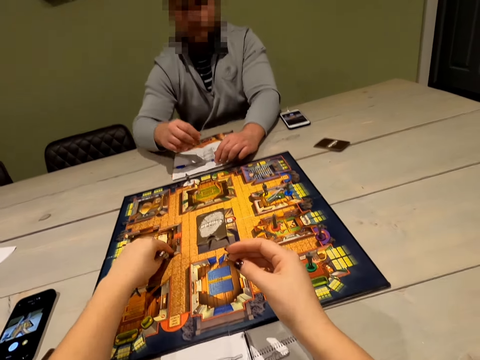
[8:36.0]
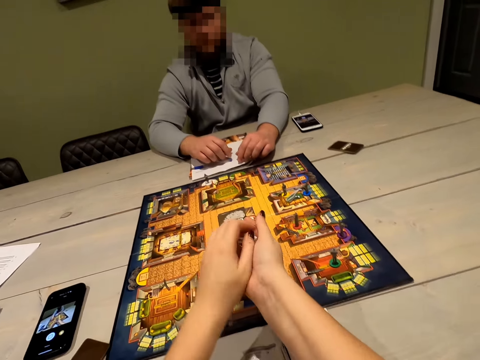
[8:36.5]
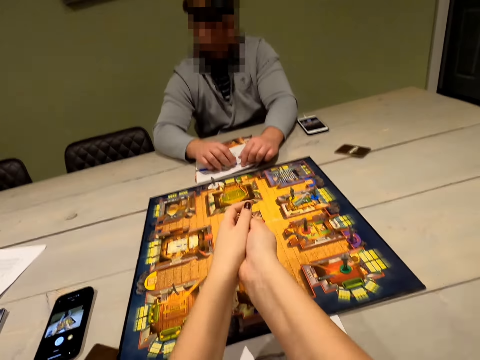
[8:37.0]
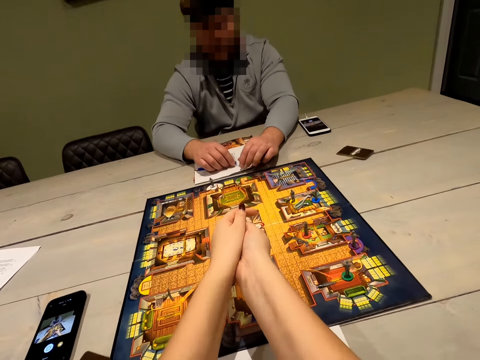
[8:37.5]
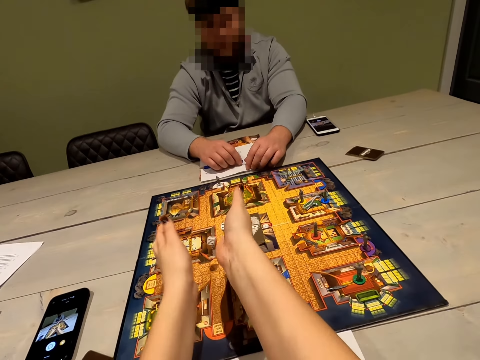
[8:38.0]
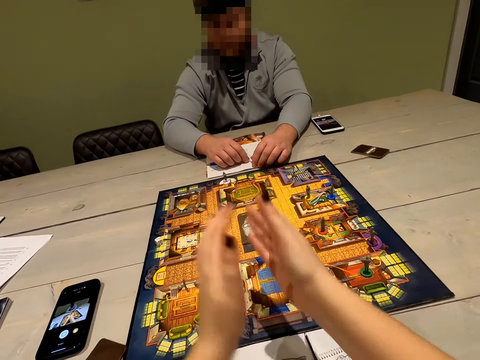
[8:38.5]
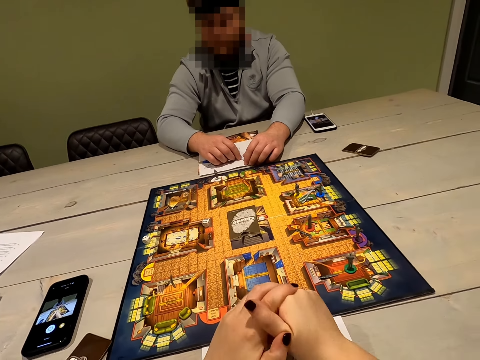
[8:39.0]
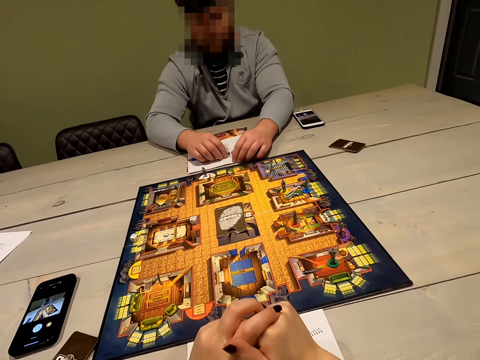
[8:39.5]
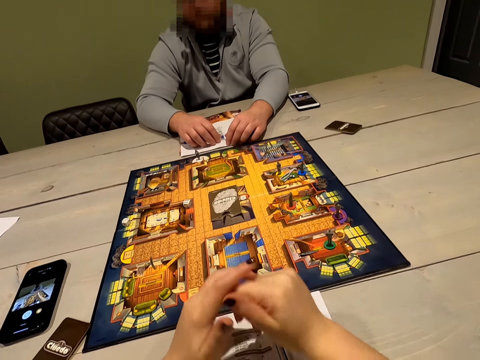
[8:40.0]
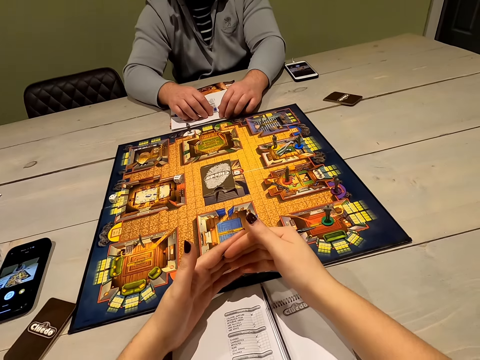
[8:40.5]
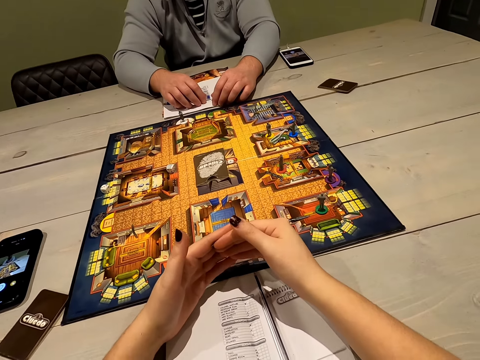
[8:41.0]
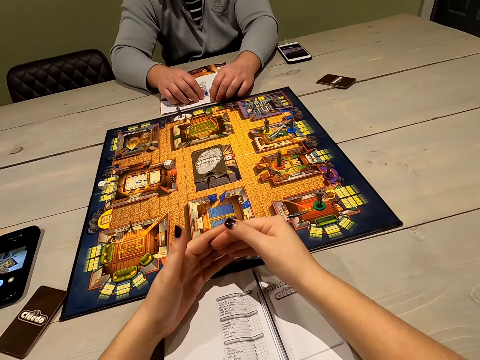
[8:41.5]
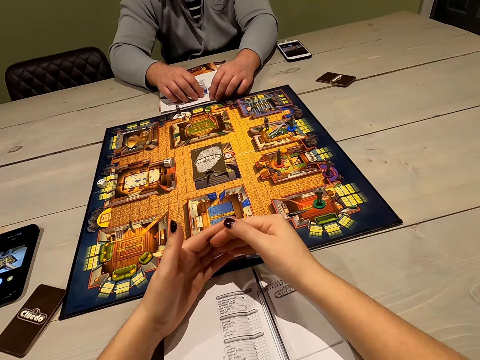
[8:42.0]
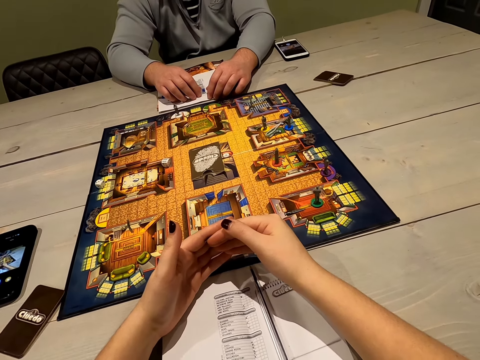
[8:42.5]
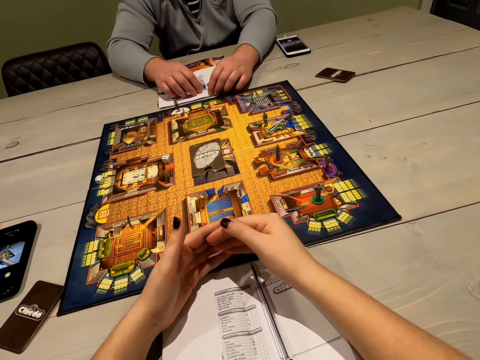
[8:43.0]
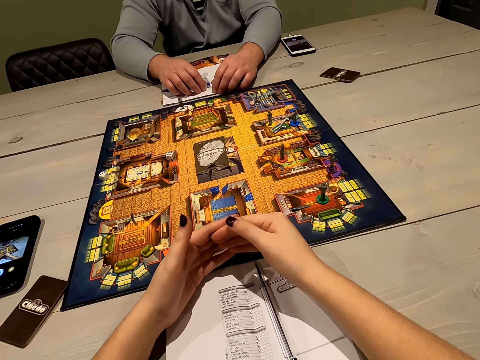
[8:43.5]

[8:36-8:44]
The camera wearer picks up the dice on the gameboard with the left hand. They hold the dice with both hands. They throw the dice on the gameboard with both hands. They hold hands. They look at the sheet on the table.

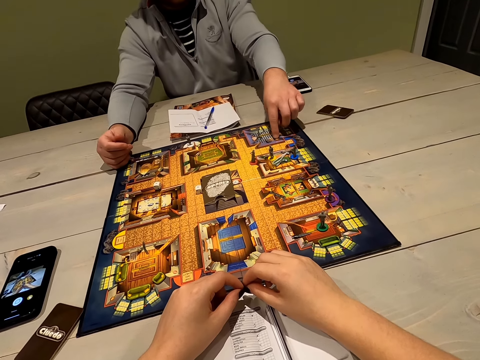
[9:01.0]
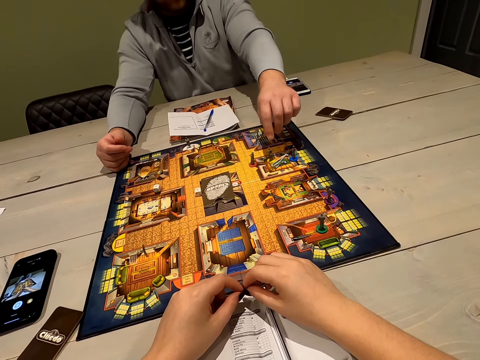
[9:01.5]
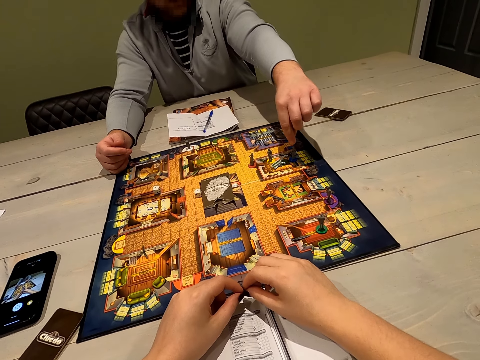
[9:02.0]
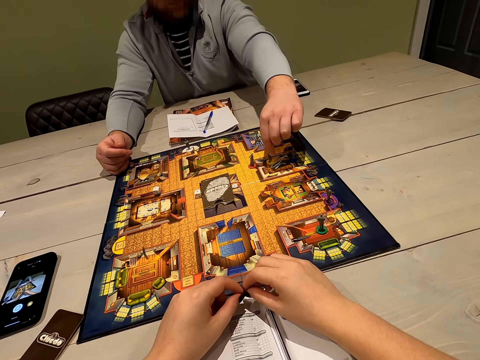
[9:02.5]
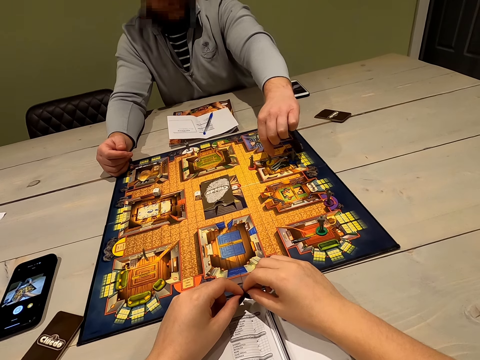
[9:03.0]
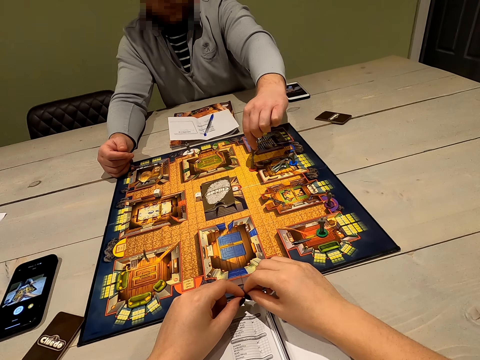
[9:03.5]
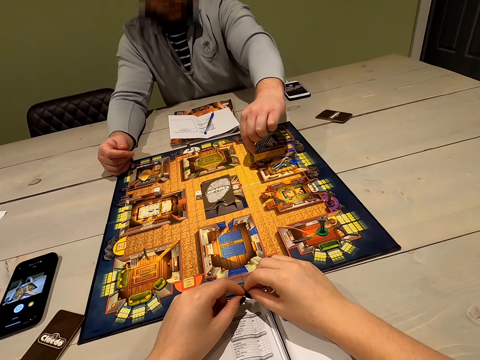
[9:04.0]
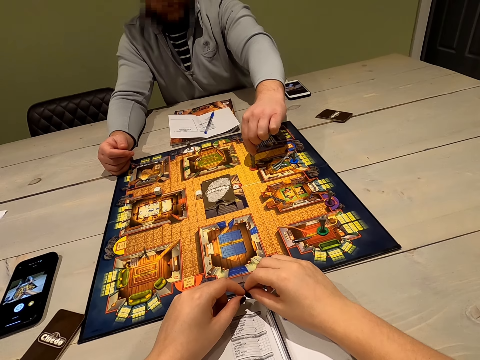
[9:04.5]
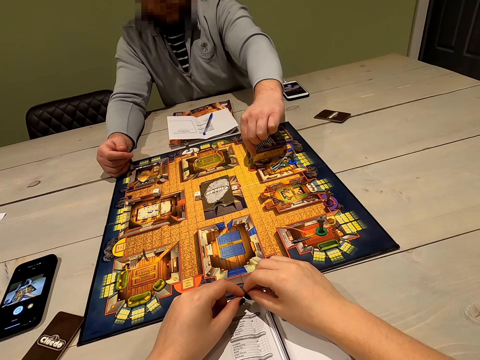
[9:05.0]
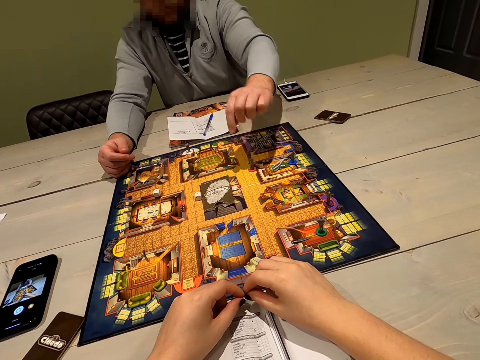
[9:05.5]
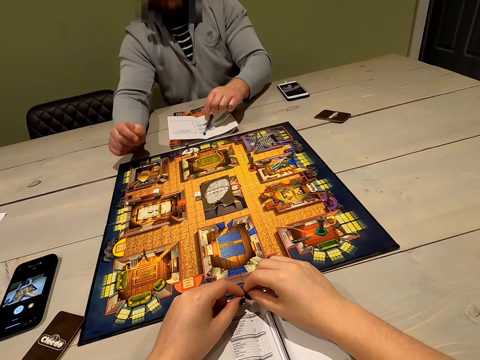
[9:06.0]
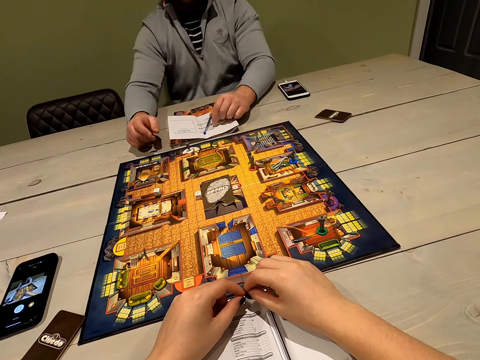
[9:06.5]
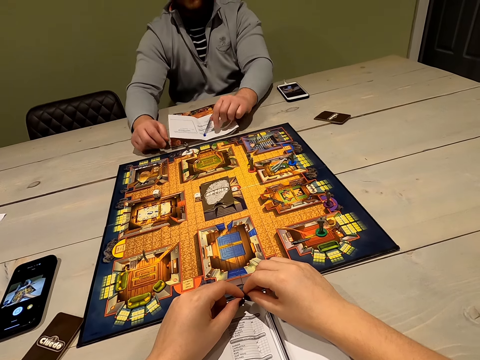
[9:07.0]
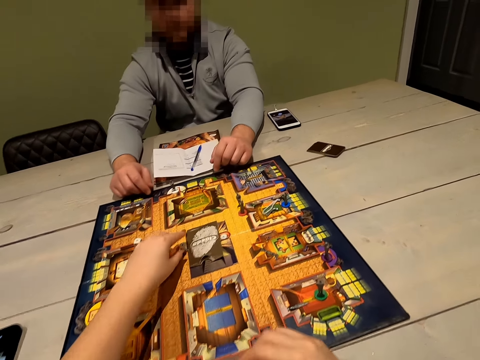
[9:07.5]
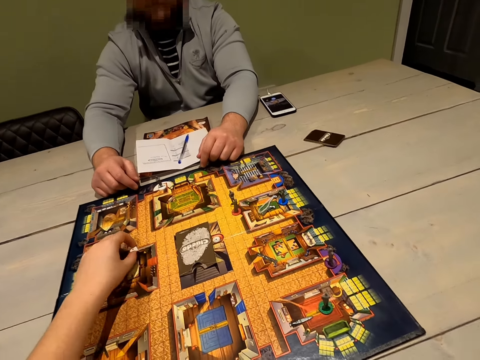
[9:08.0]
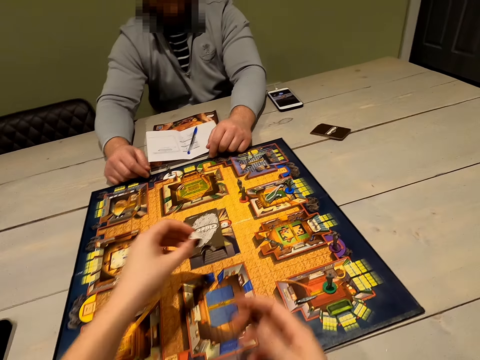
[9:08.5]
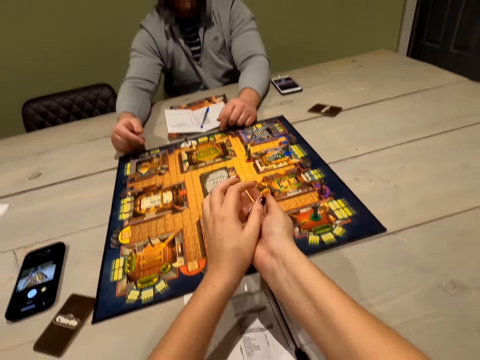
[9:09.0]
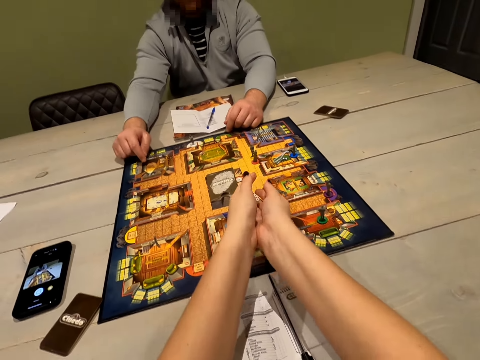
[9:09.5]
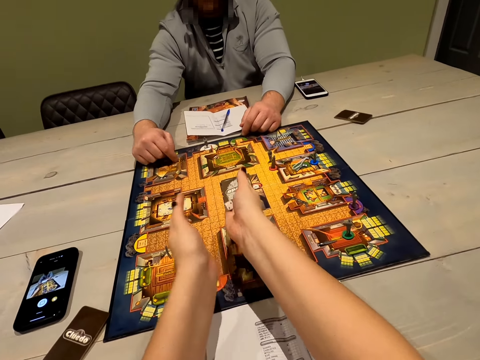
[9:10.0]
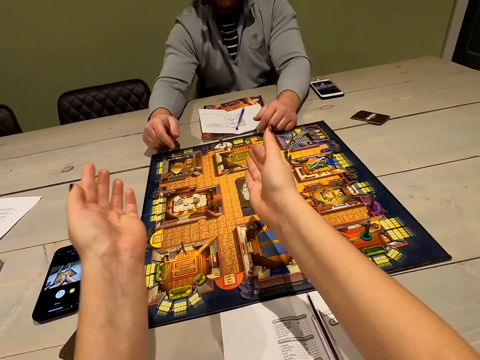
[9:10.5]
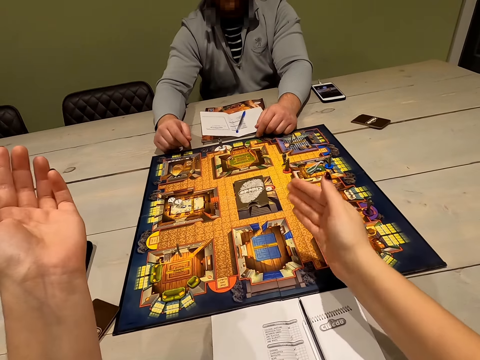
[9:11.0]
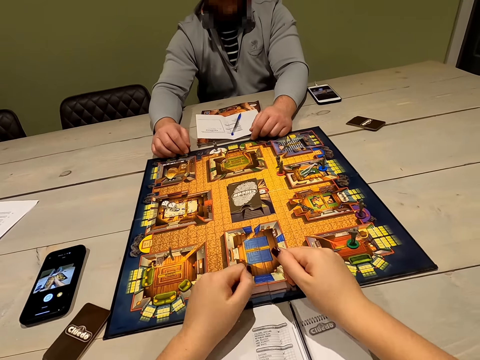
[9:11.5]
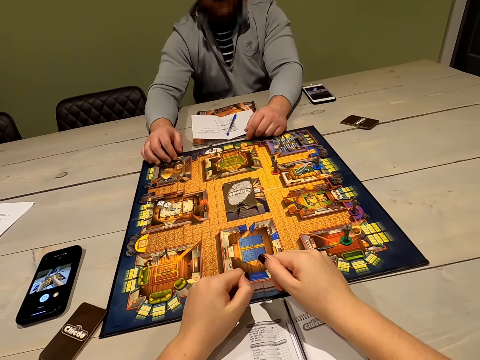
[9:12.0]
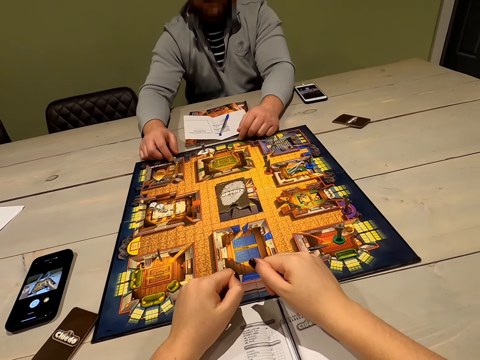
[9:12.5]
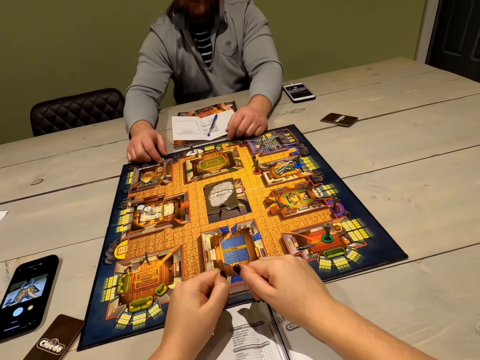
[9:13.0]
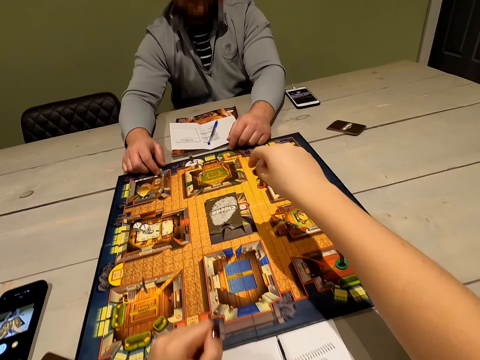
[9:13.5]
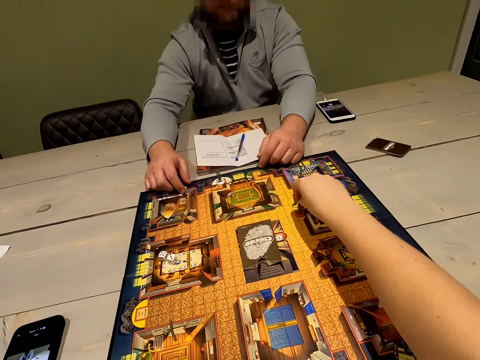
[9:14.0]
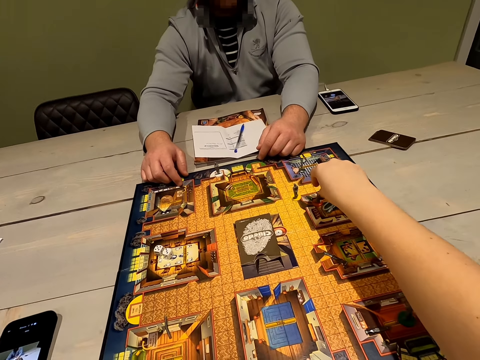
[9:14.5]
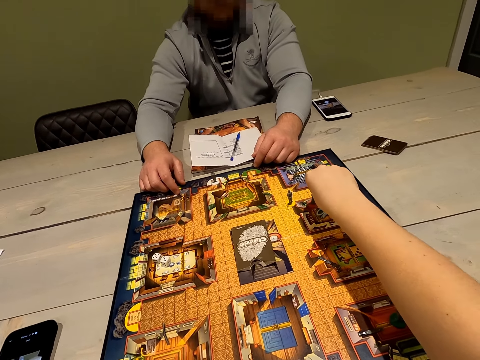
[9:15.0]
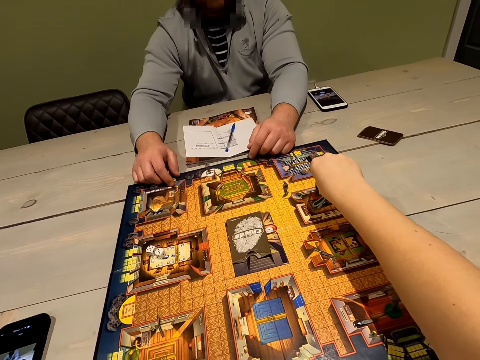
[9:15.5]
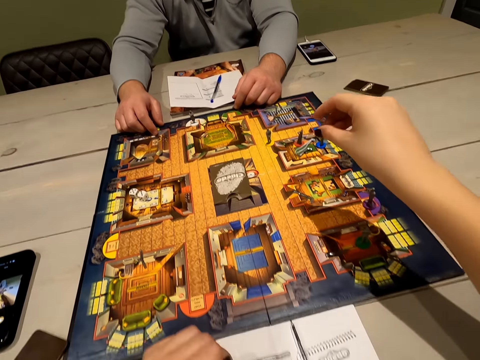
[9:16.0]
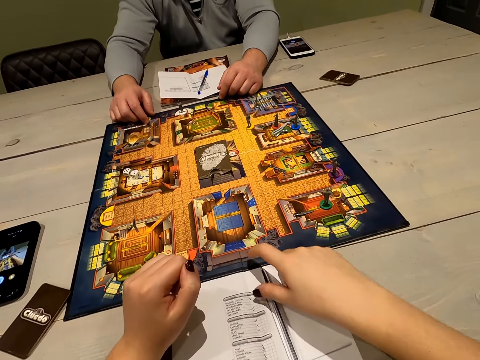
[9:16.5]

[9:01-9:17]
The camera wearer converses with a person. They pick up the dice on the gameboard with the left hand. They place the dice on the right hand with the left hand. They throw the dice on the gameboard with both hands. The person moves a pawn piece on the board game. The camera wearer moves a chessman.

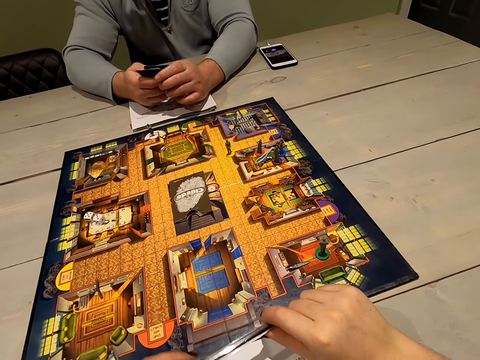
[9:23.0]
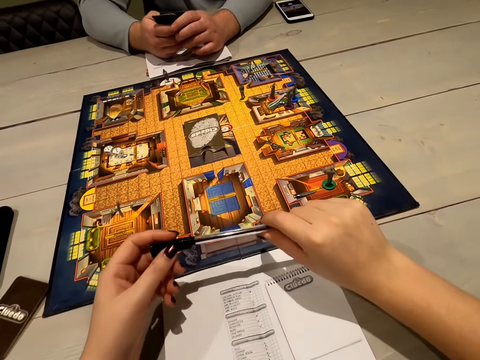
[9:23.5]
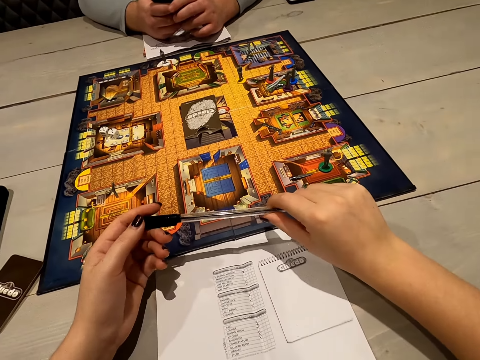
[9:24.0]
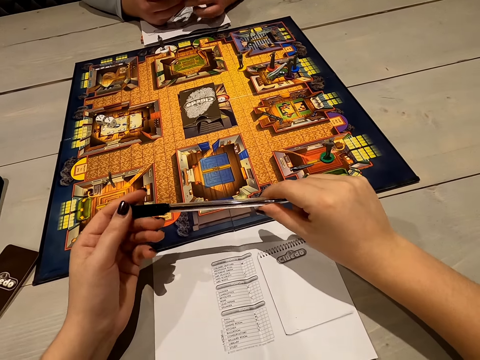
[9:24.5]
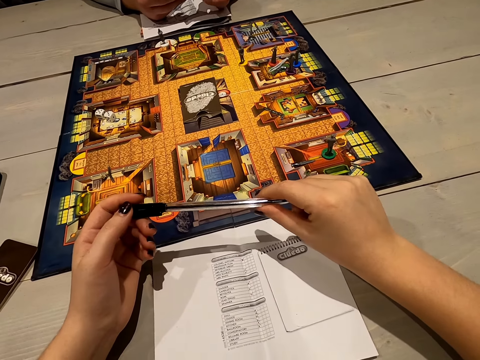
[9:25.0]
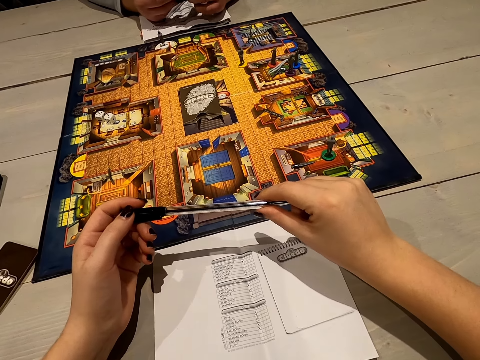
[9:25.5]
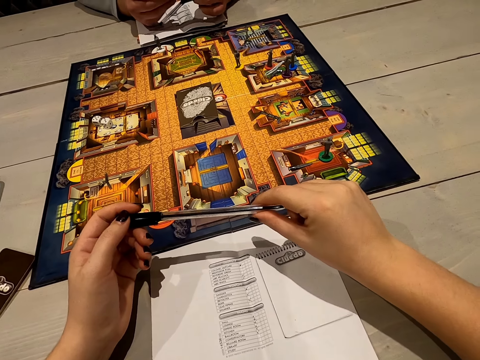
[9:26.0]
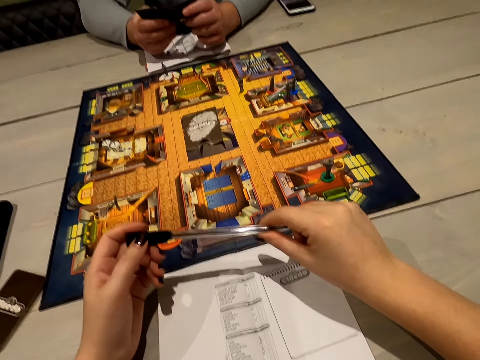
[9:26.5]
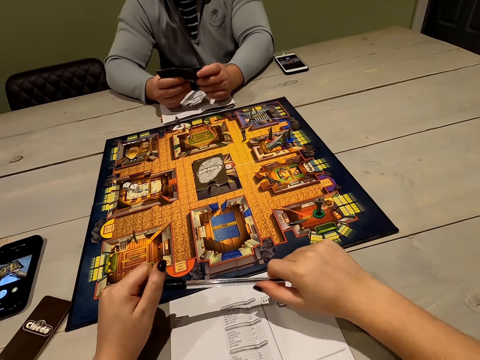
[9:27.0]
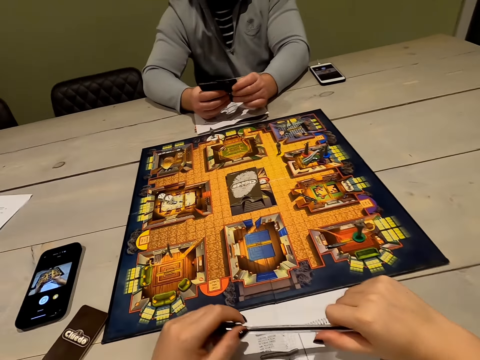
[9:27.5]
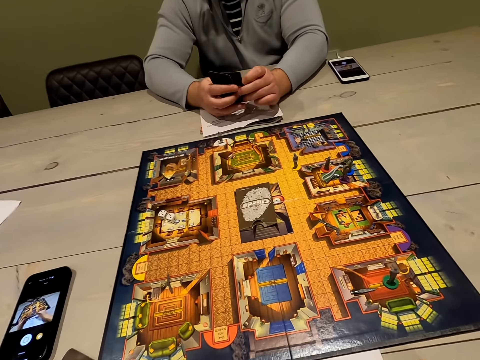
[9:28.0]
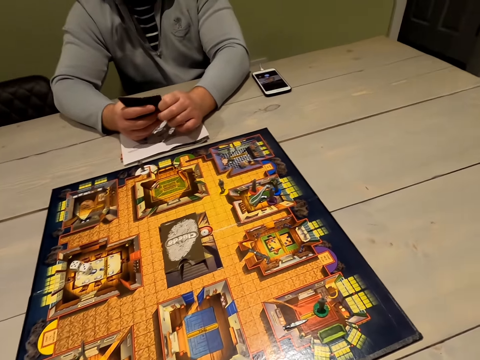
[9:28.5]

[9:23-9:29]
The camera wearer holds a pen. They look at the gameboard.
